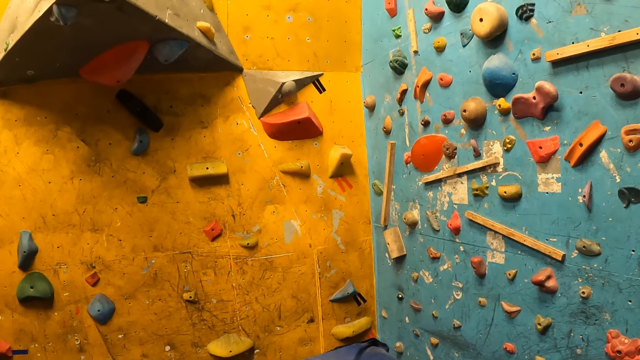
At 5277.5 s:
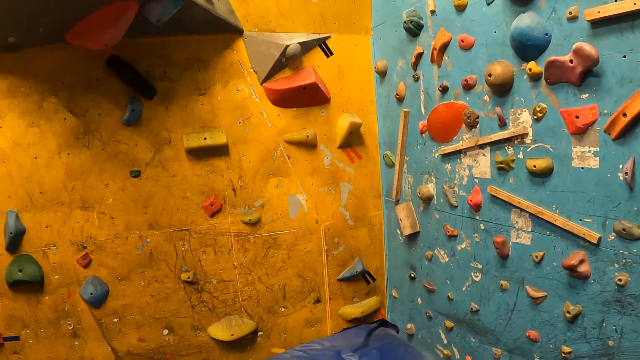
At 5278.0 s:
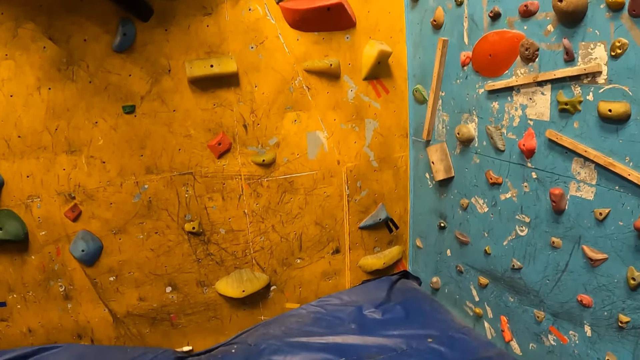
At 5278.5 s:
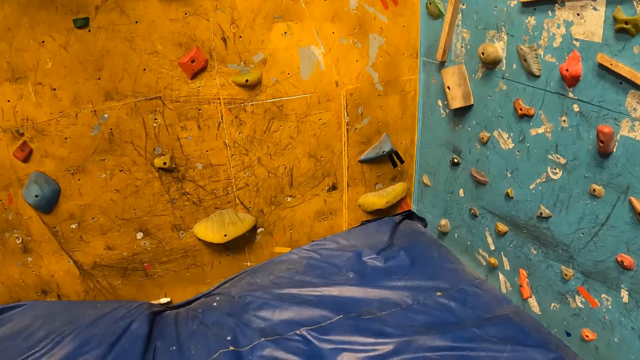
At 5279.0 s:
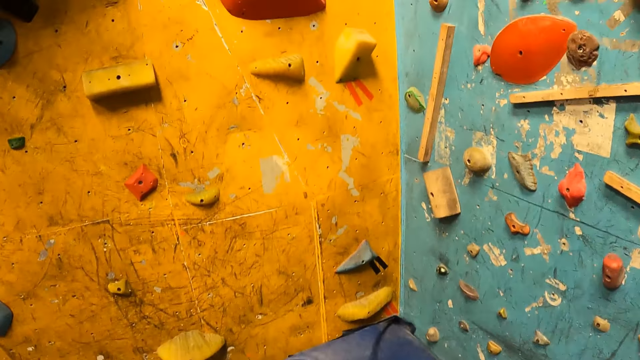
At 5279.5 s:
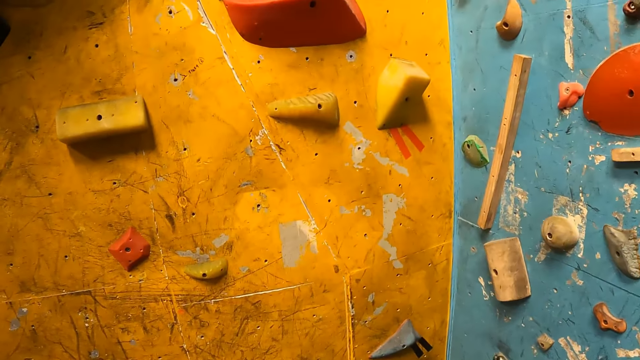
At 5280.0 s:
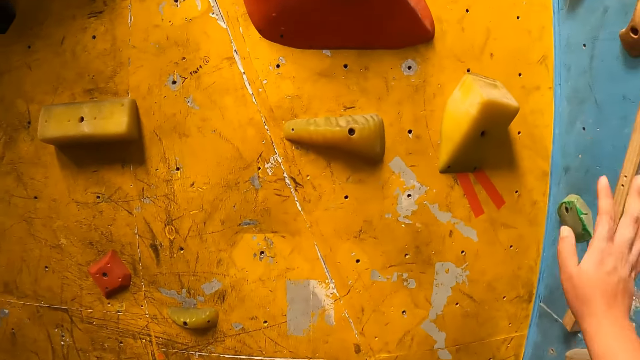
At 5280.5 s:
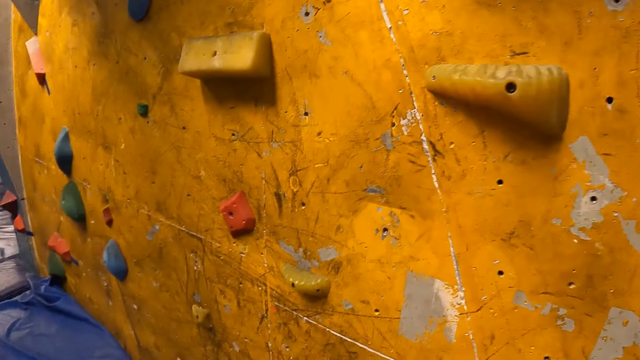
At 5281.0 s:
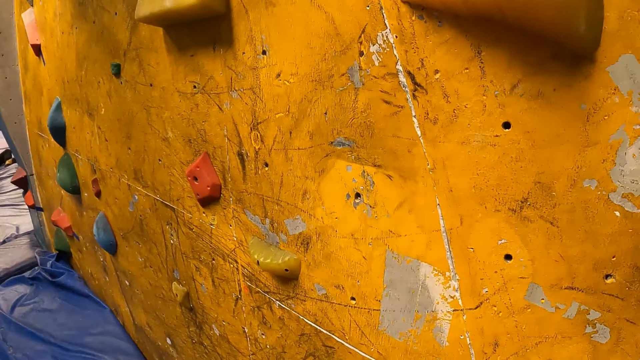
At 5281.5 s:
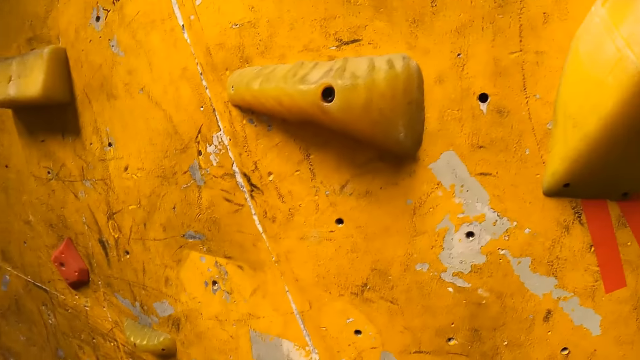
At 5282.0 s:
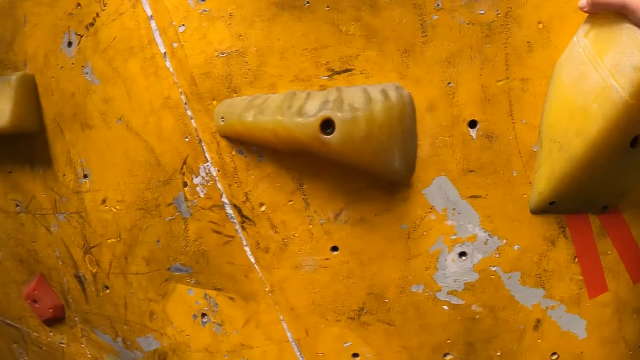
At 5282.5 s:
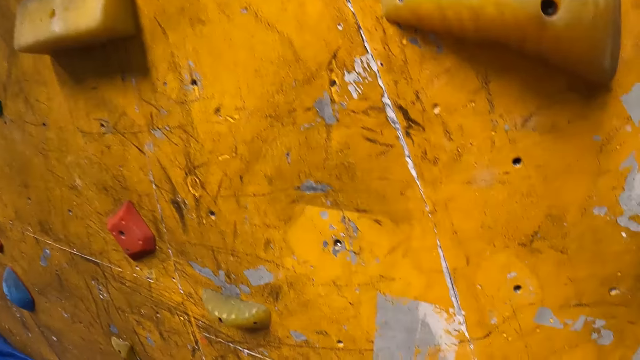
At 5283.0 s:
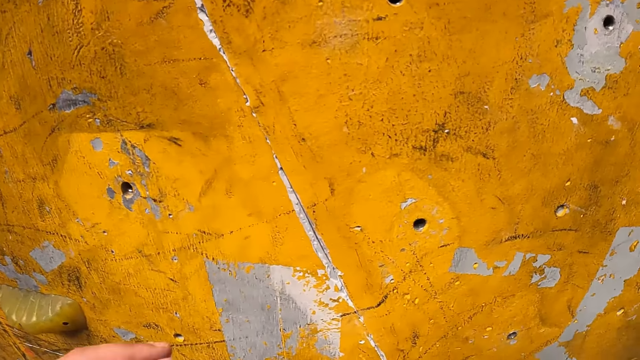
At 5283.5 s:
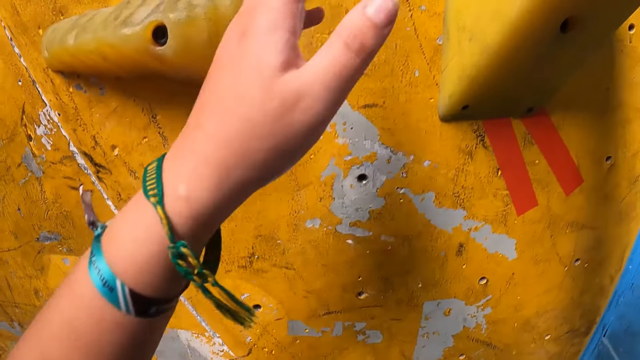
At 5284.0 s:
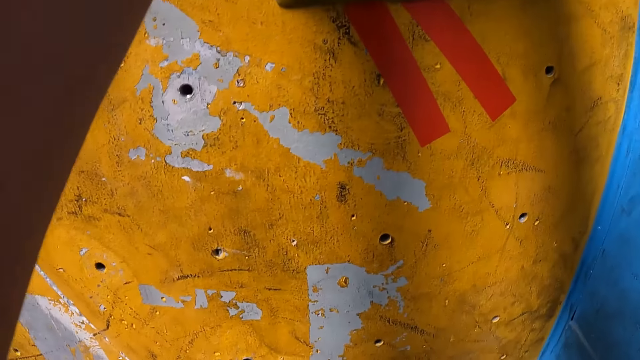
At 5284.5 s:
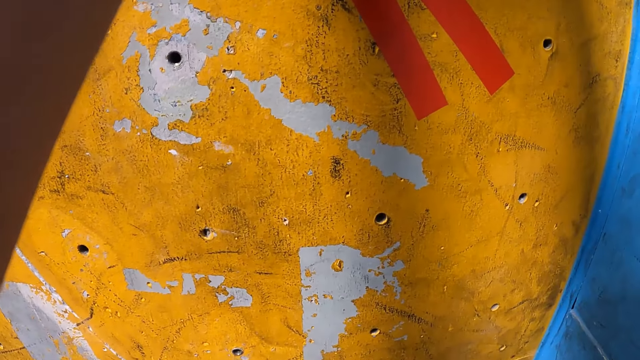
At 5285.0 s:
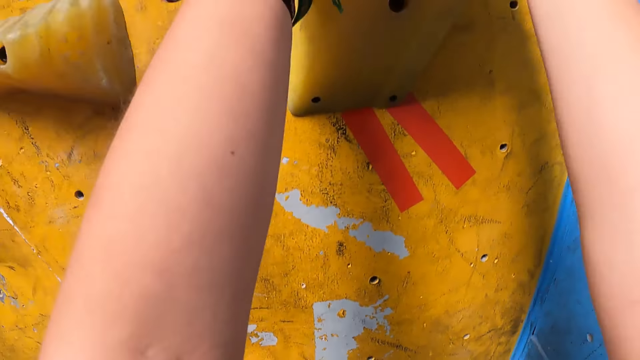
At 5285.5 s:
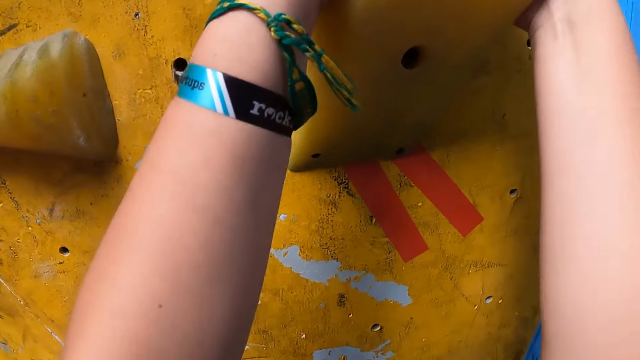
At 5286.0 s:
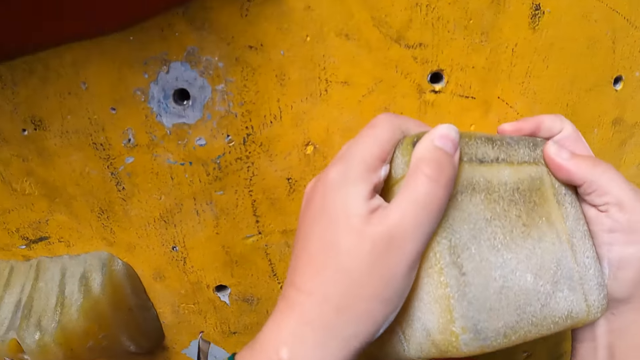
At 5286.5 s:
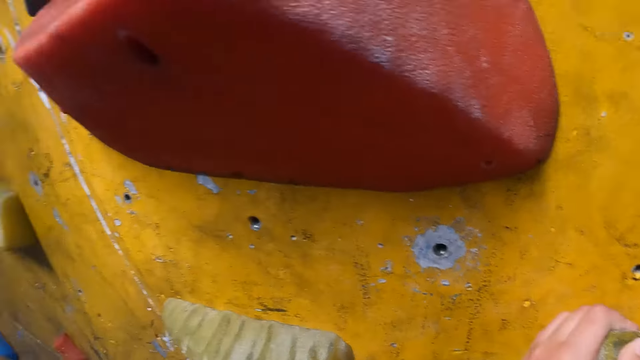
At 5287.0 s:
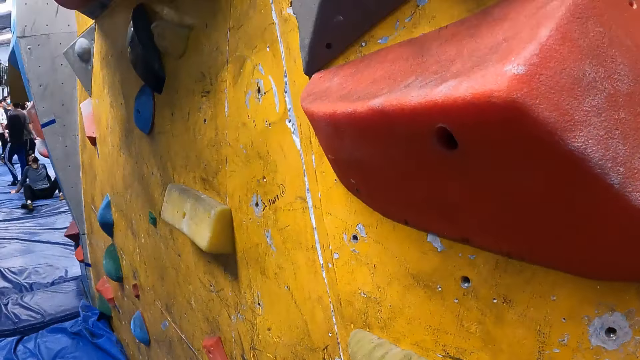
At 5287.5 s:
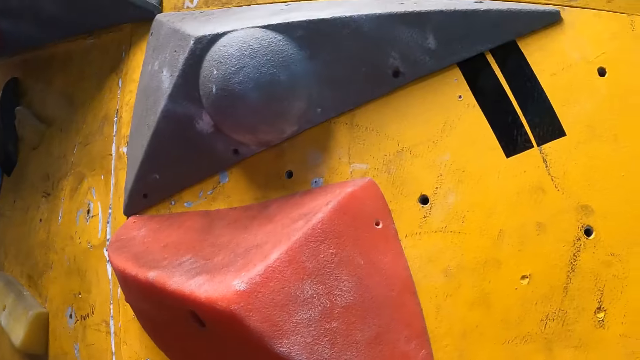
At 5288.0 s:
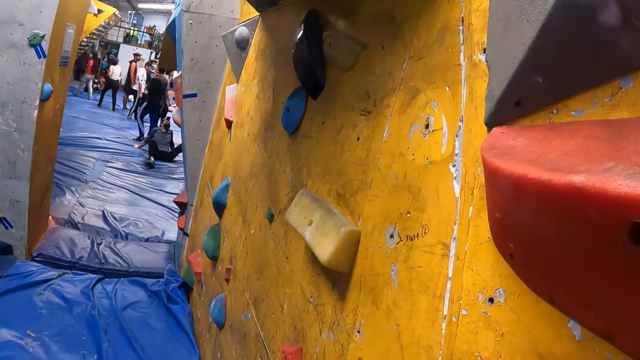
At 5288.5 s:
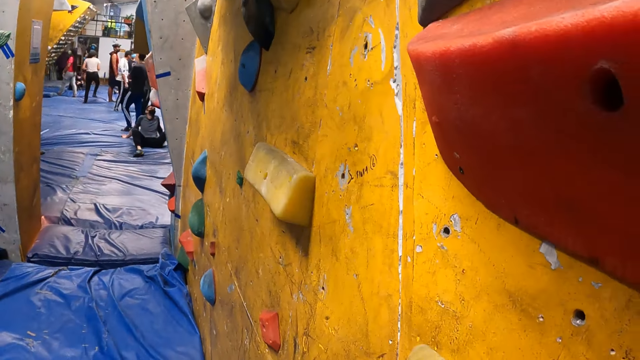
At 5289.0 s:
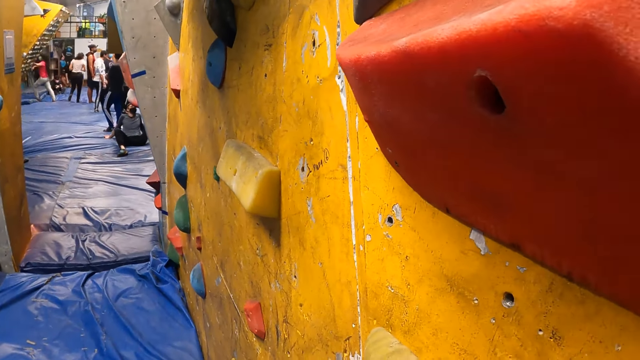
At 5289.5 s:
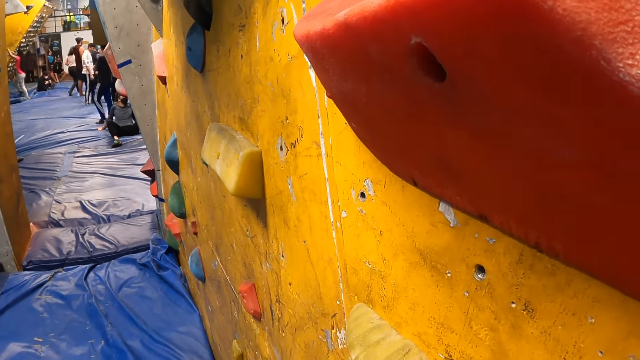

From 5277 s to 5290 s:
The camera wearer climbs up a climbing wall.

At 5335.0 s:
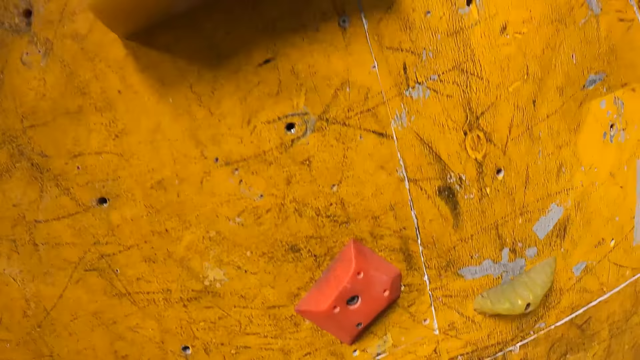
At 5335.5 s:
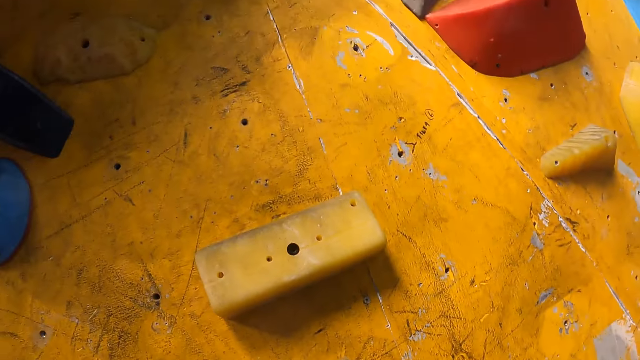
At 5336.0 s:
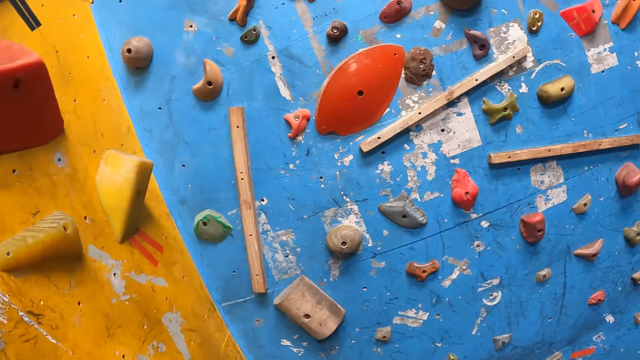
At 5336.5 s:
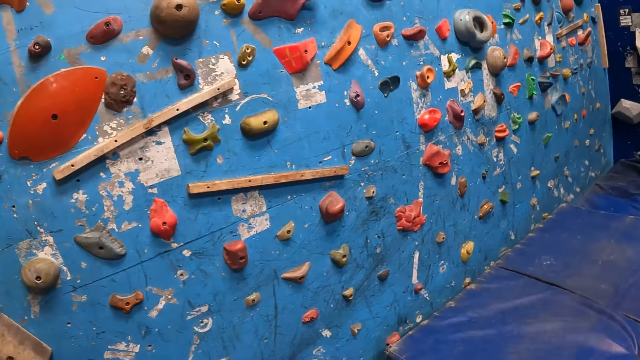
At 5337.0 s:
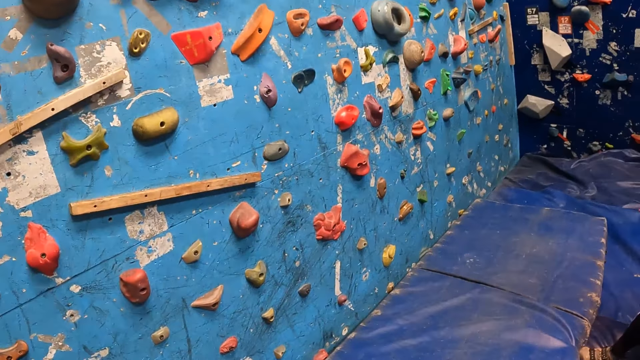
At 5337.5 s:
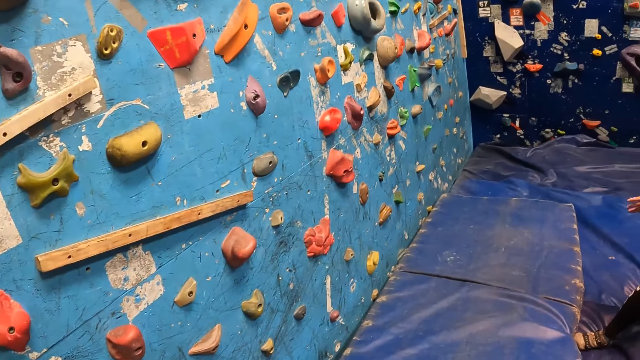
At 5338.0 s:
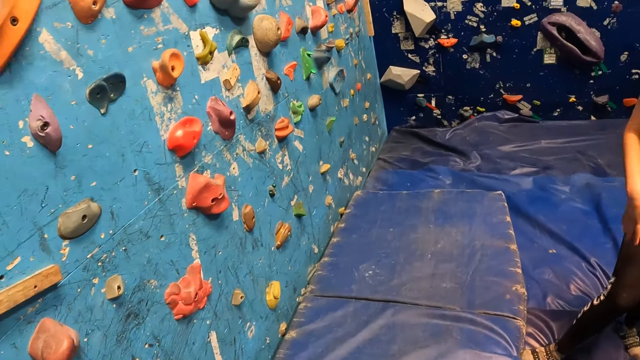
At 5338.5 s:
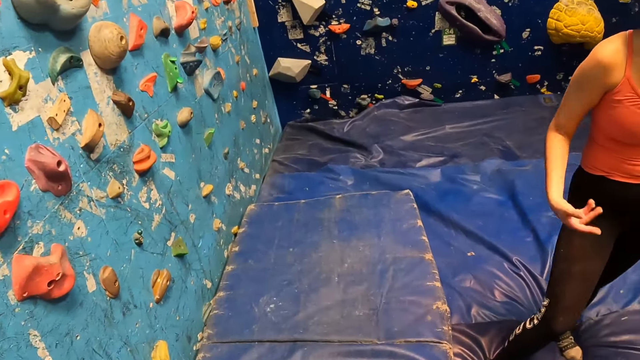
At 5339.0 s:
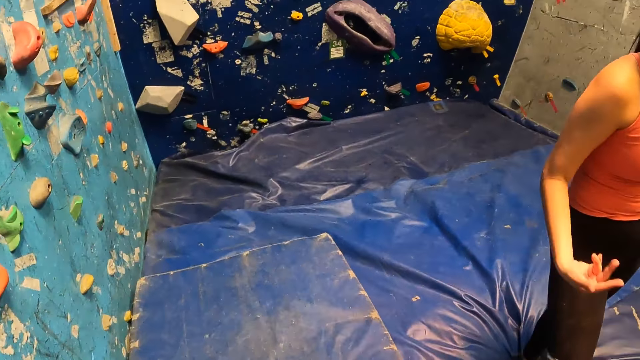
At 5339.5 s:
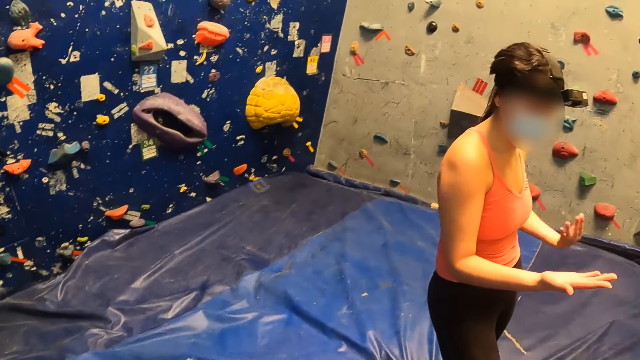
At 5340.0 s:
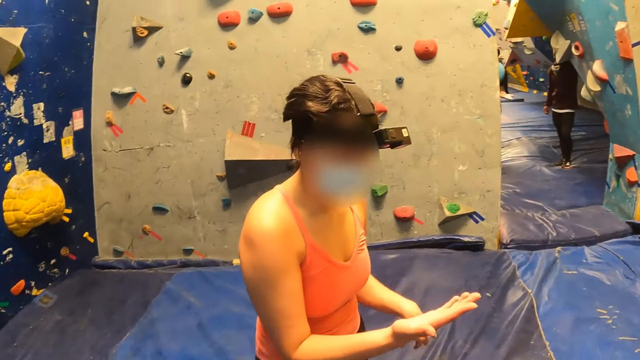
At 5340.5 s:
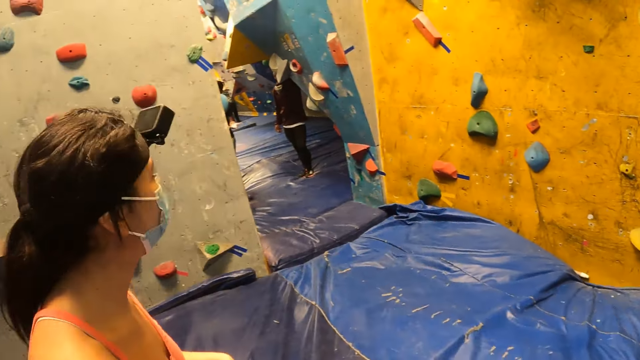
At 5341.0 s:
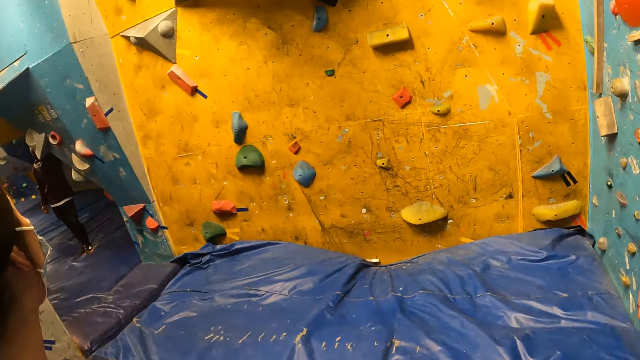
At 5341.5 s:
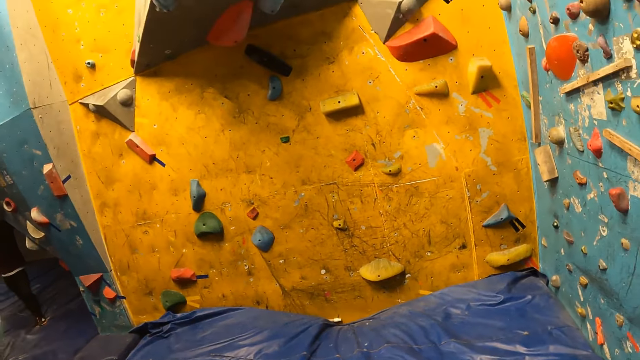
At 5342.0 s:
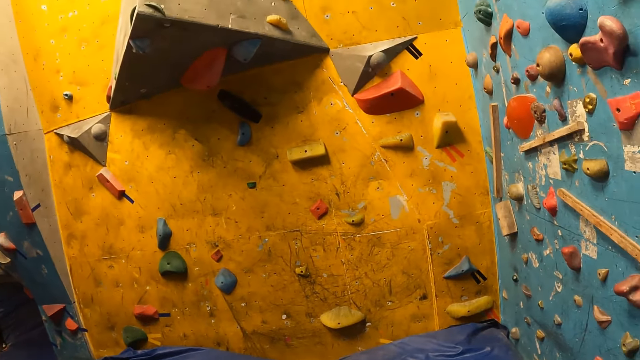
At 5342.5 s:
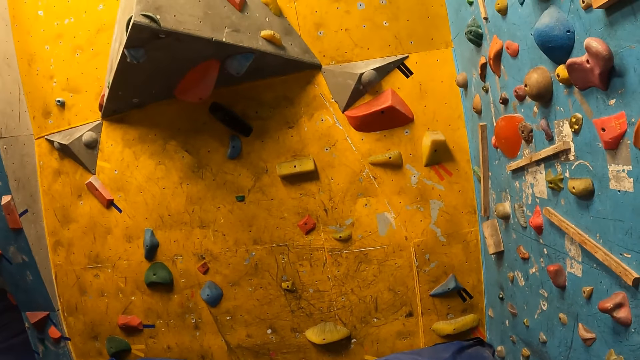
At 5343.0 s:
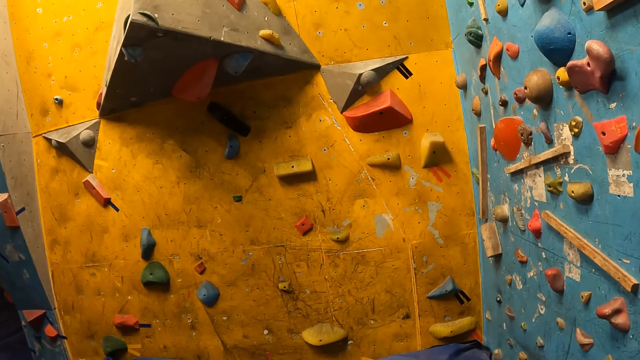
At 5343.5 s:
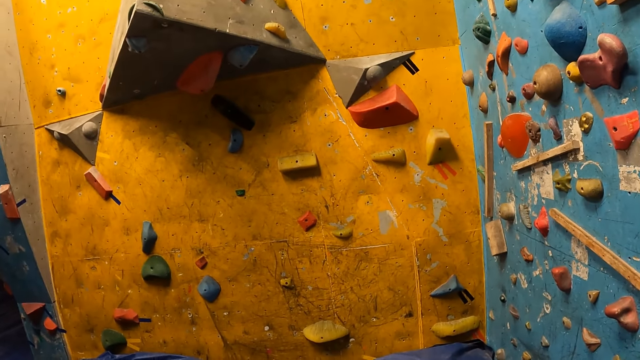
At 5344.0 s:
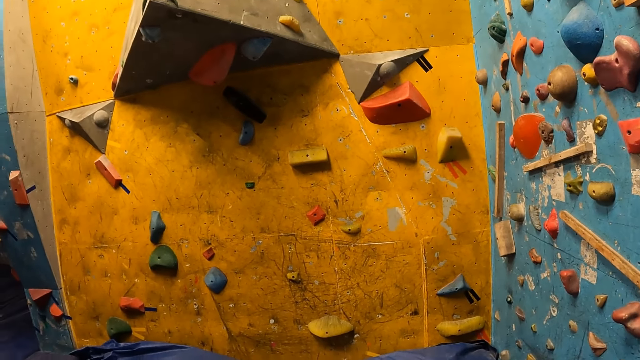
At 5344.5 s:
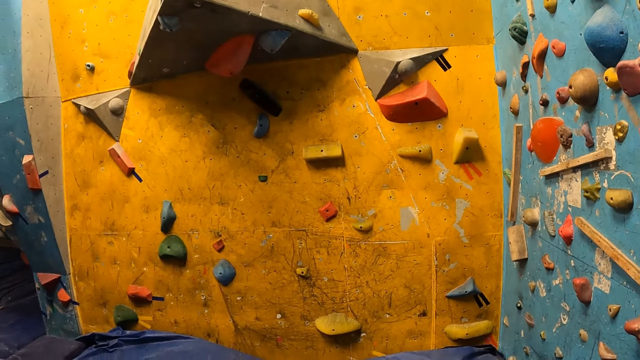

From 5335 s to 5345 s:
The camera wearer looks around. A woman wiggles her right hand. The woman wiggles her left hand.
